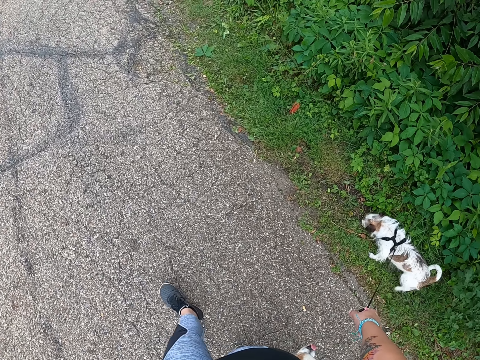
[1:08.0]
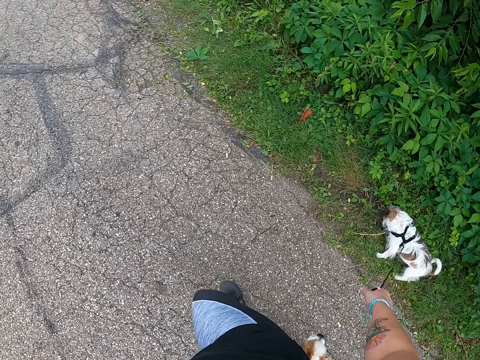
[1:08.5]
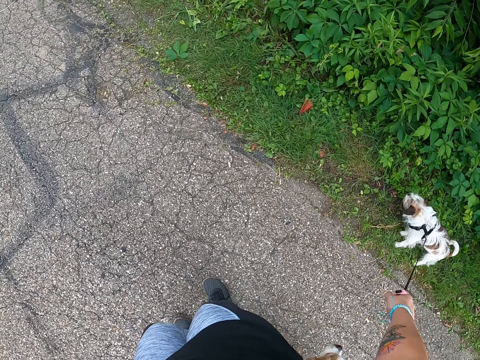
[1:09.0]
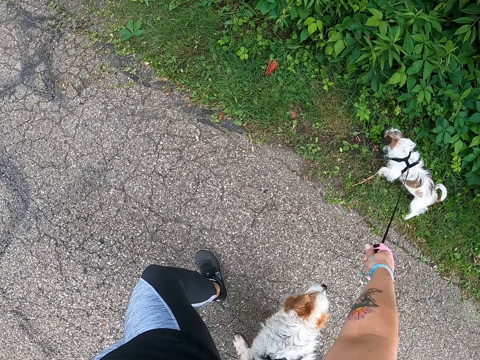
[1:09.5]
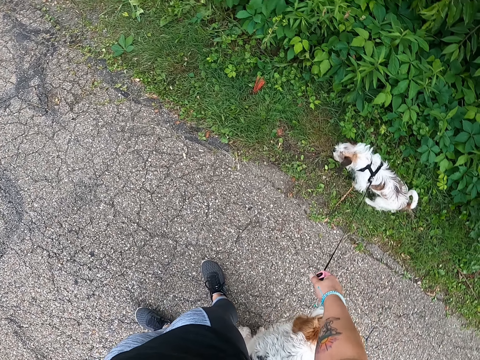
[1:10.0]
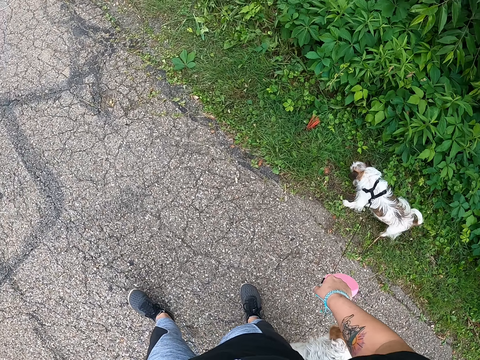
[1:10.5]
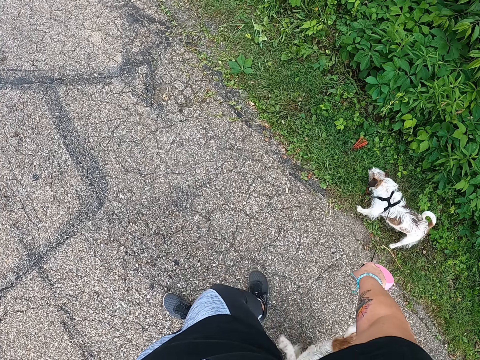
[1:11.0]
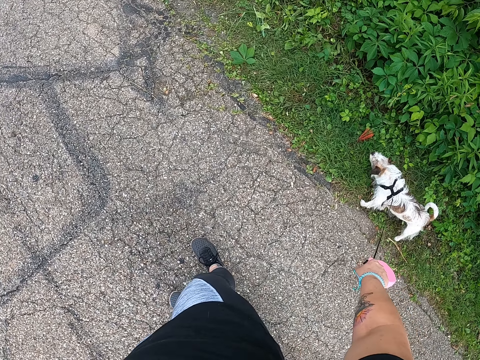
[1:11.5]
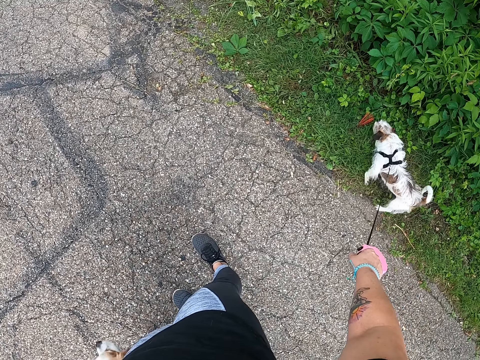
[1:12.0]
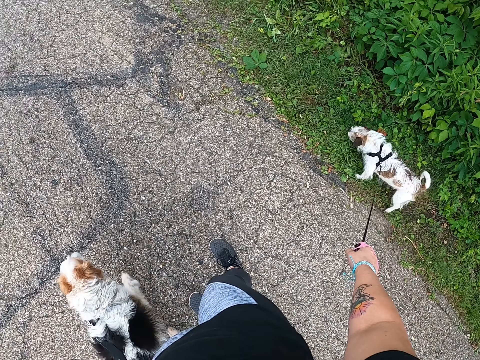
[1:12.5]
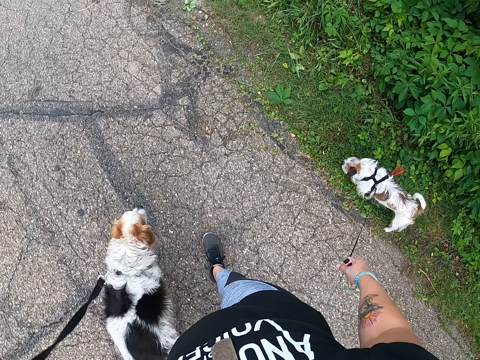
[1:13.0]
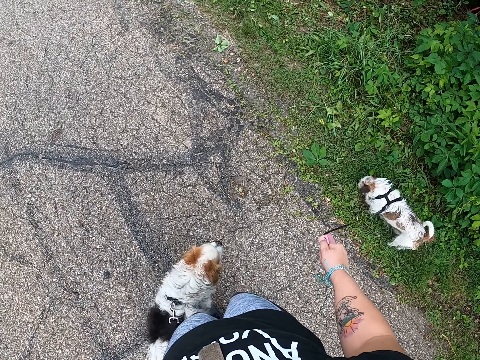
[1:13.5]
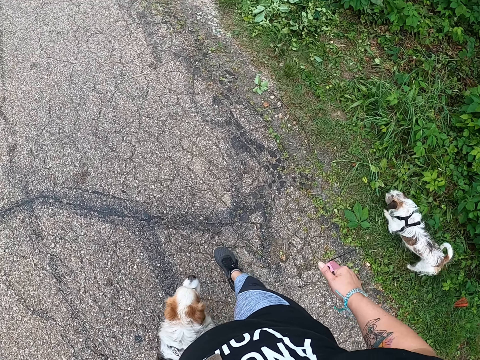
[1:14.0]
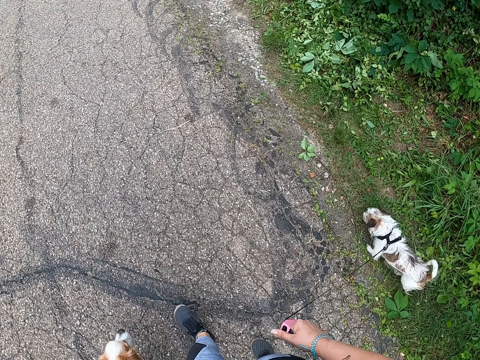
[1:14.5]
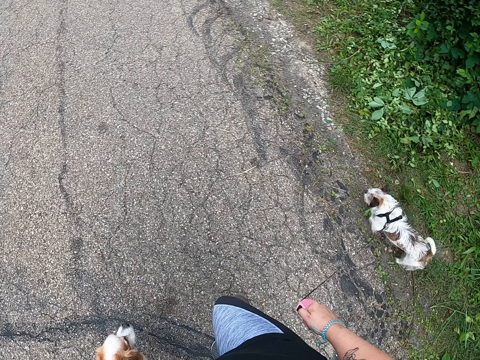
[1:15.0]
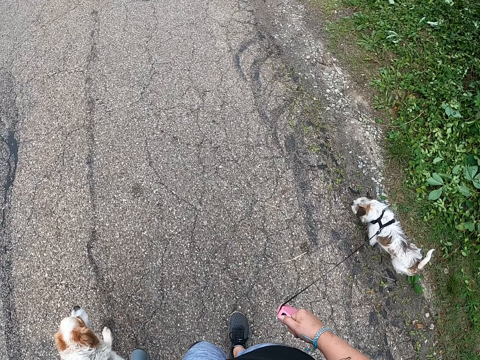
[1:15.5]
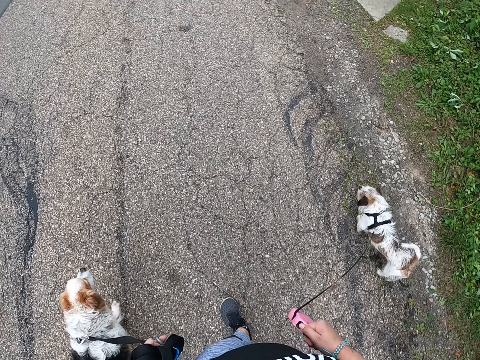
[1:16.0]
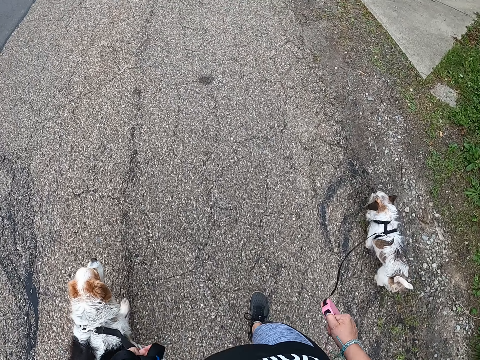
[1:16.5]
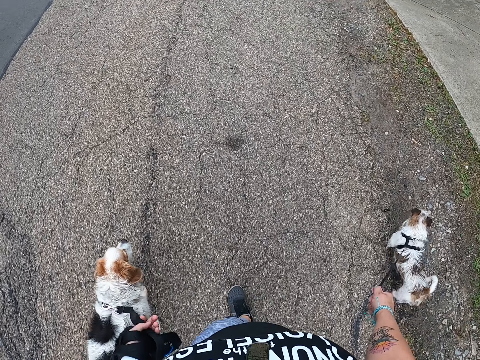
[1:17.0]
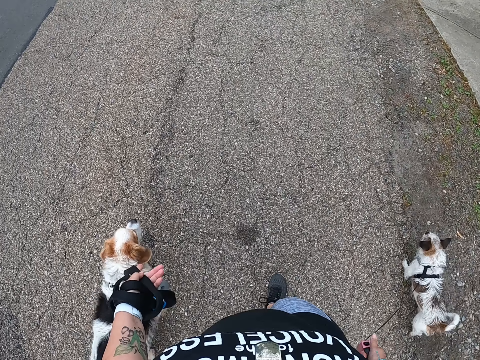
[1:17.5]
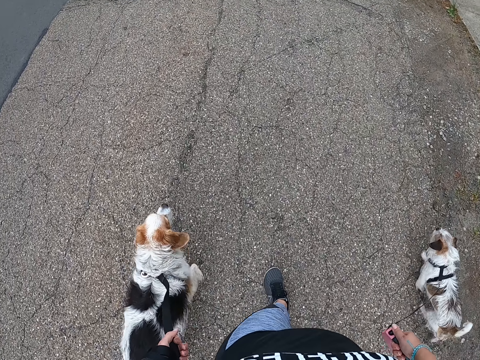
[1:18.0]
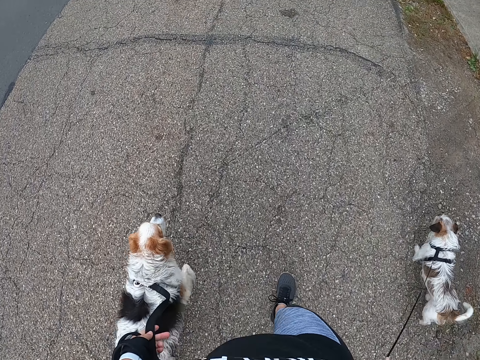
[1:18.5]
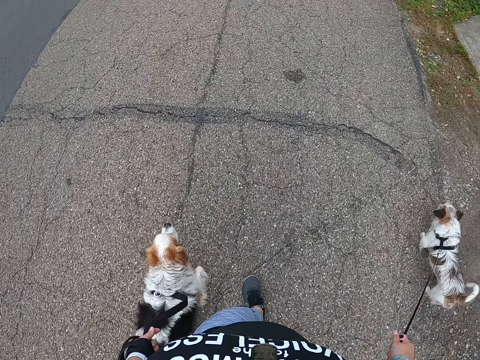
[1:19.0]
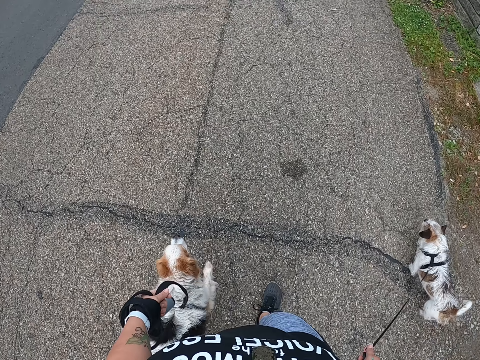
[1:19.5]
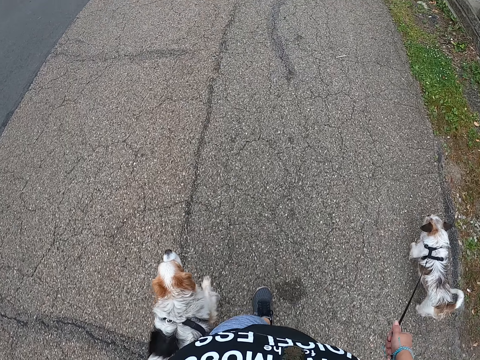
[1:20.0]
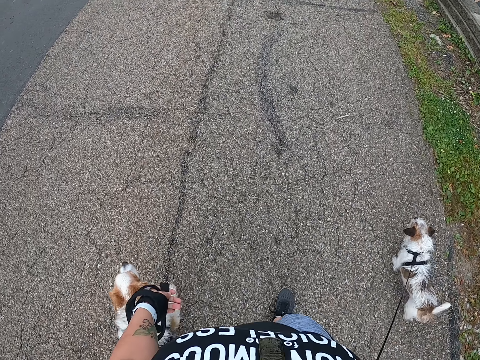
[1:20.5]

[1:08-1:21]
The camera wearer continues walking the dogs on the road.

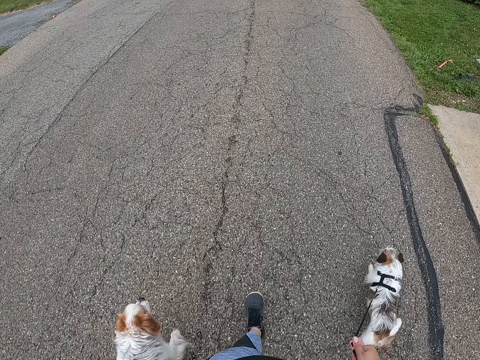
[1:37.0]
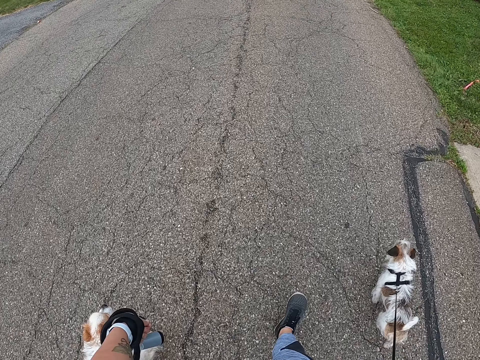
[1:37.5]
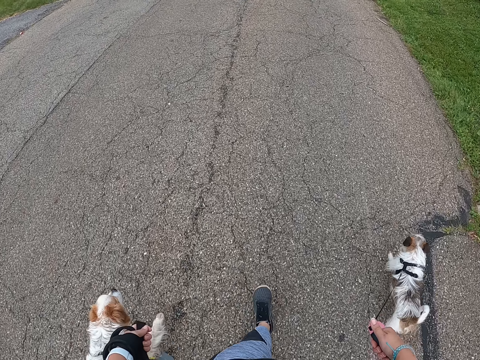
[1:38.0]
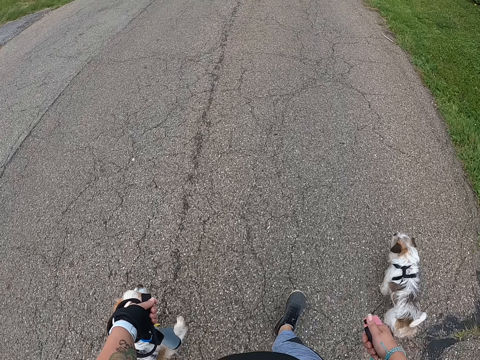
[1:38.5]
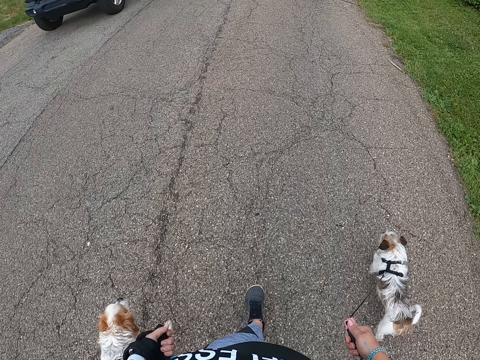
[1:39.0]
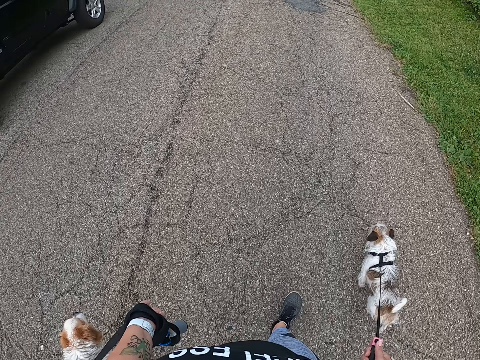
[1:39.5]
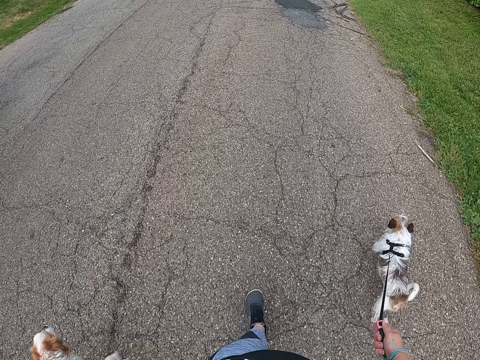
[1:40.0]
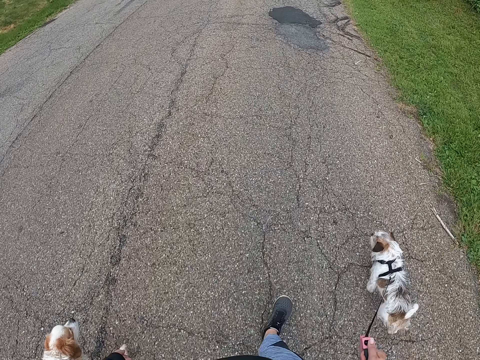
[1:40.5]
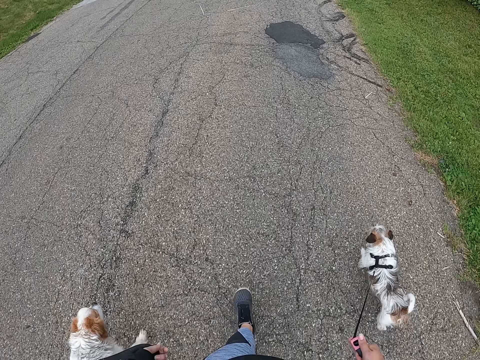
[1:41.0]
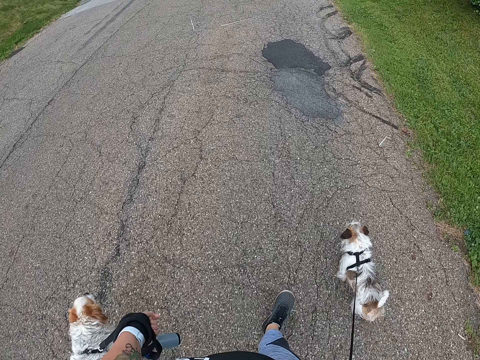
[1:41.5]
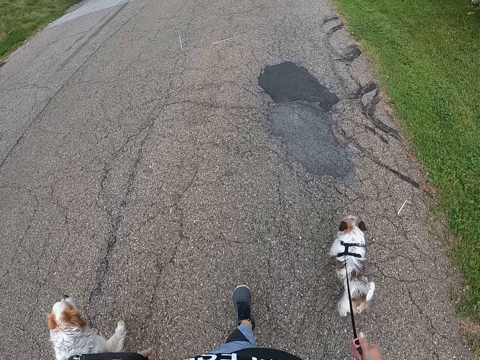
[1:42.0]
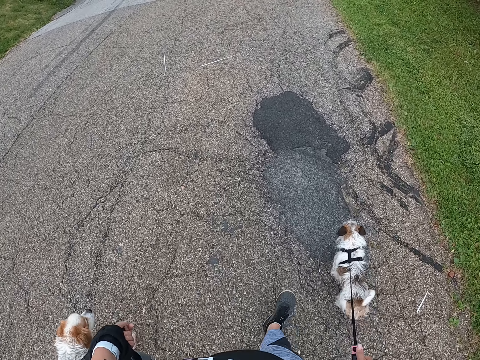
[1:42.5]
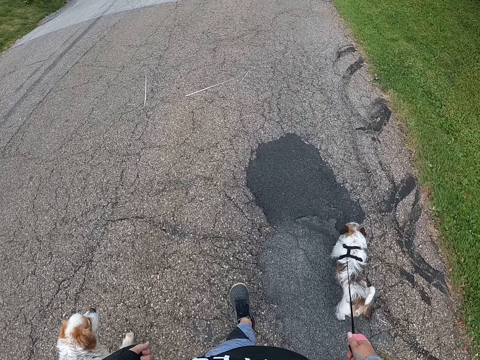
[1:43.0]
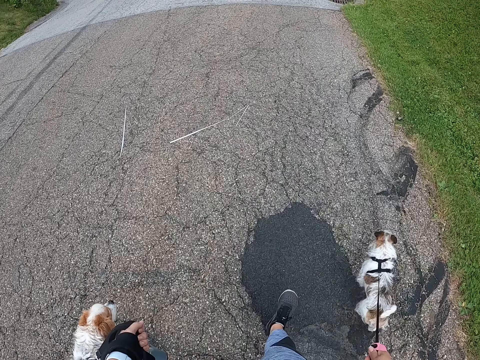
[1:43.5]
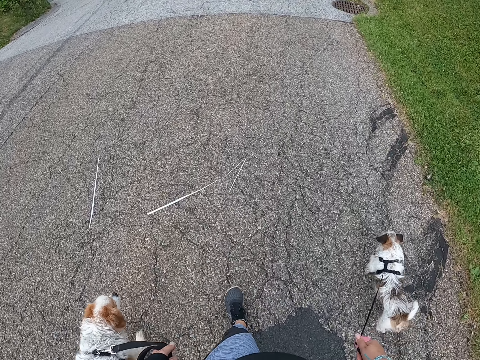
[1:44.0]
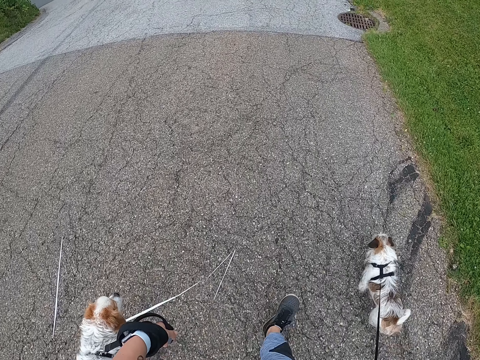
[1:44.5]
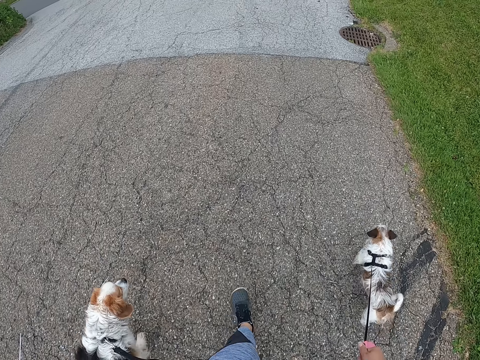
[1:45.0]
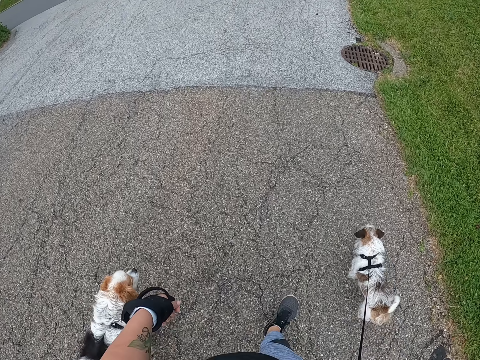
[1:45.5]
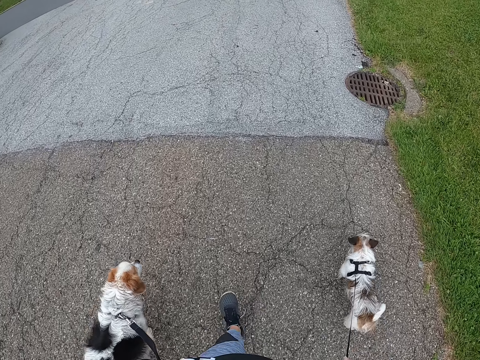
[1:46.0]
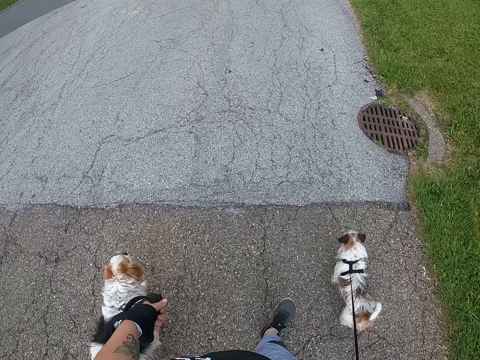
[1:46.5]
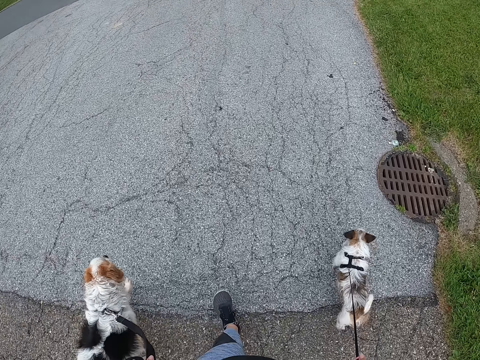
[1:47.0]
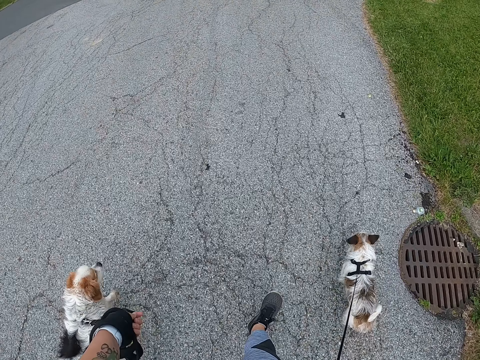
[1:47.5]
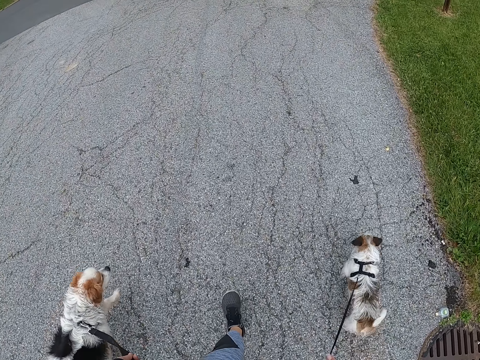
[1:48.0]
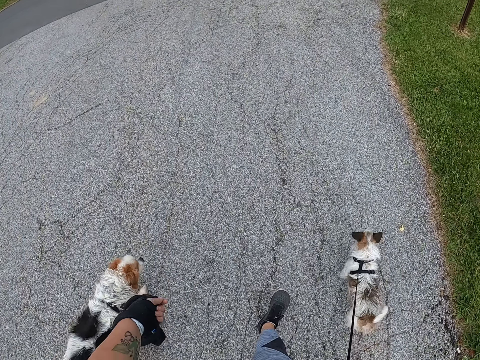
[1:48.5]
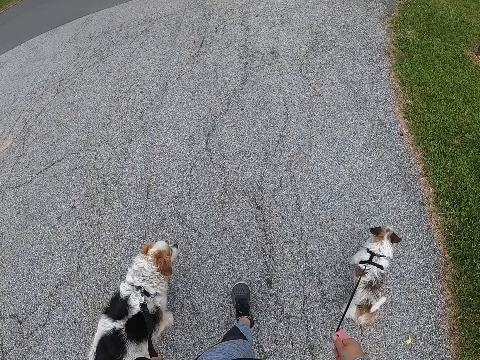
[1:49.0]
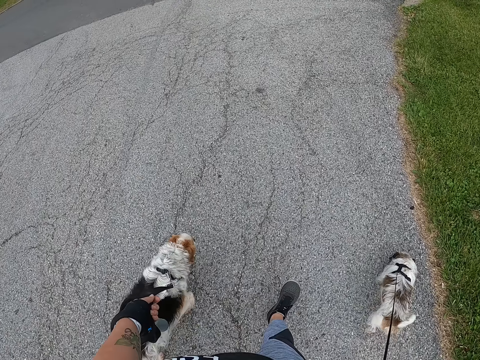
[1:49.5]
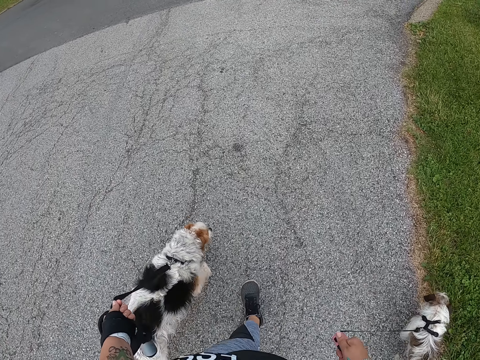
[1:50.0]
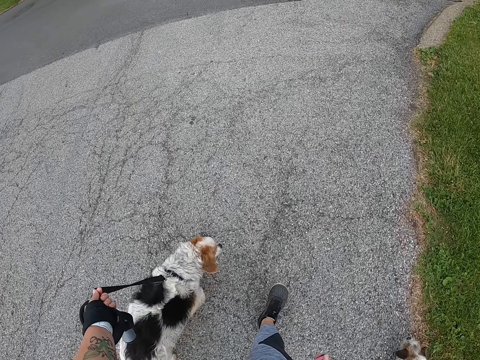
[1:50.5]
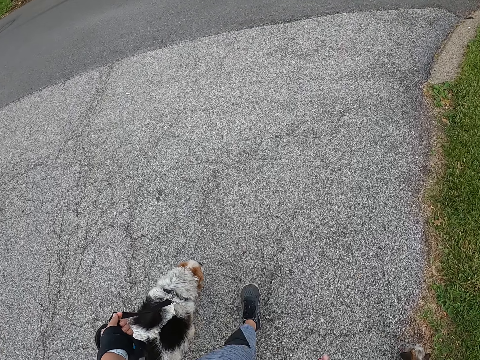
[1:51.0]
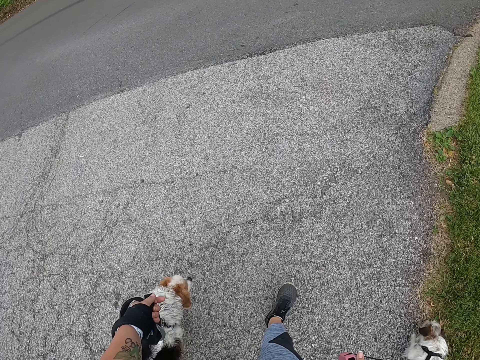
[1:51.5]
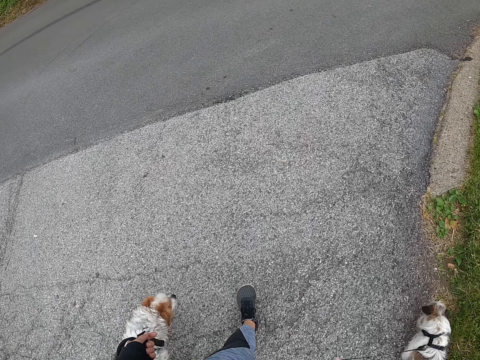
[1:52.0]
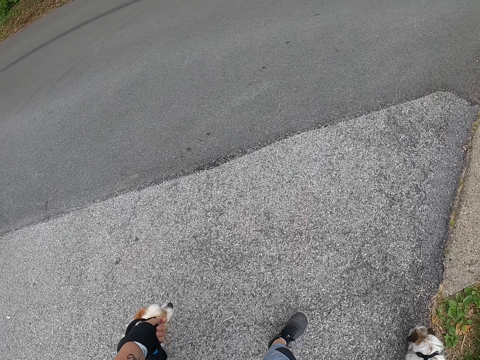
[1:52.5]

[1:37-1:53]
Another black car drives past the camera wearer.
